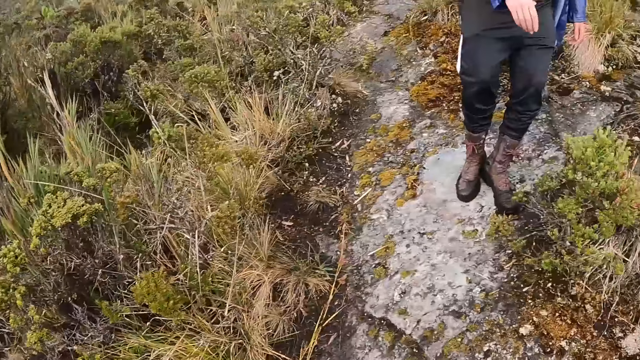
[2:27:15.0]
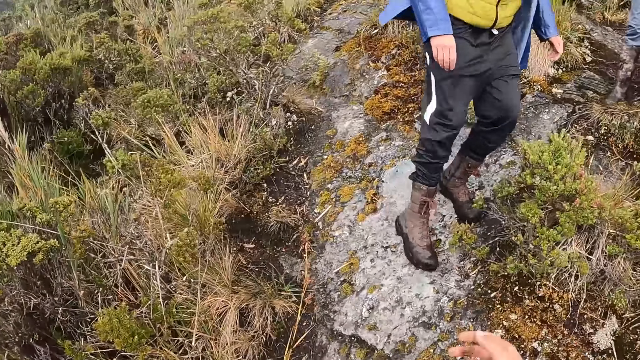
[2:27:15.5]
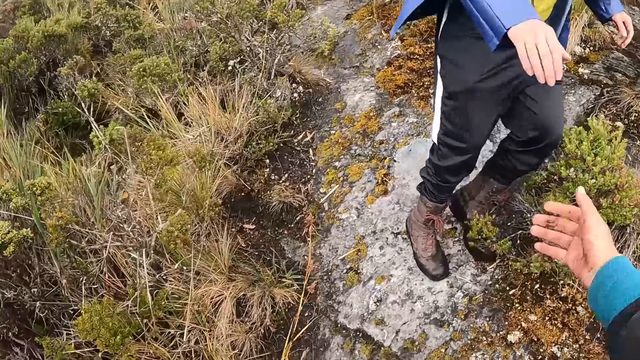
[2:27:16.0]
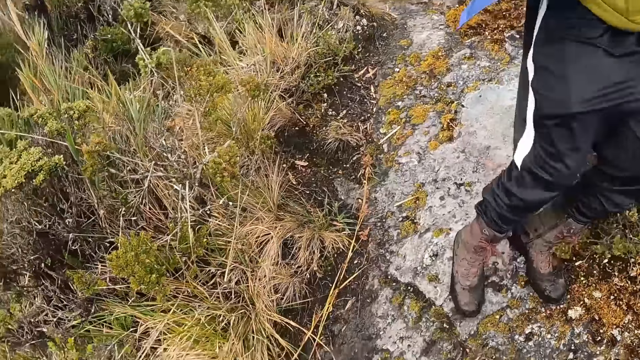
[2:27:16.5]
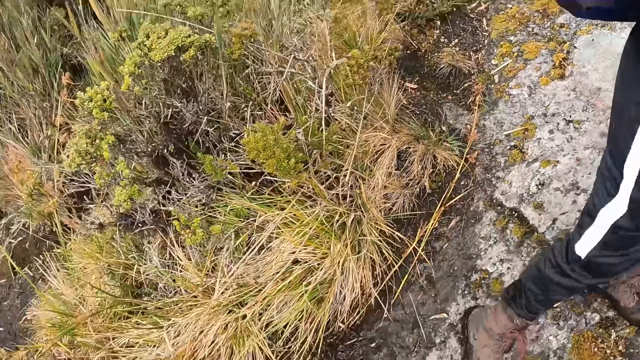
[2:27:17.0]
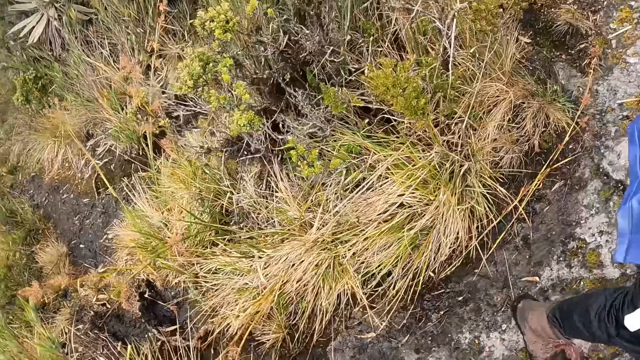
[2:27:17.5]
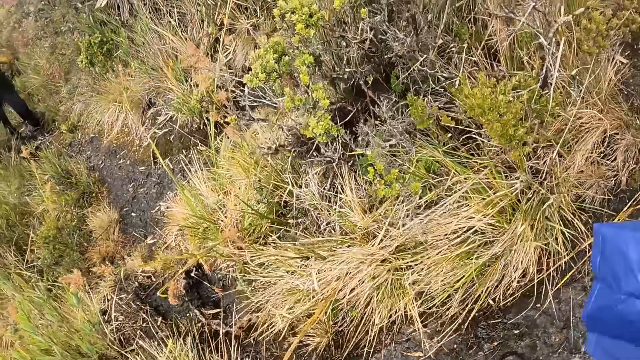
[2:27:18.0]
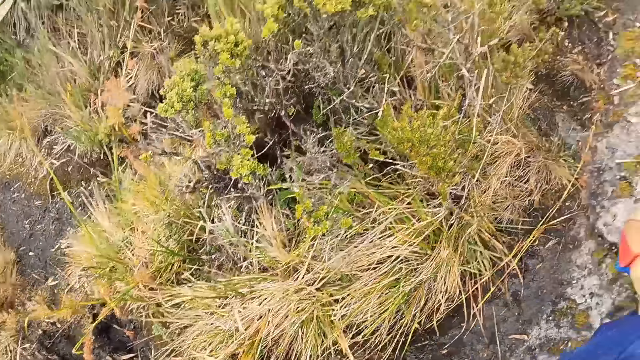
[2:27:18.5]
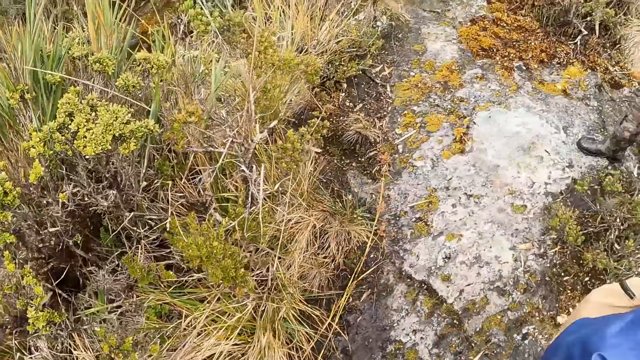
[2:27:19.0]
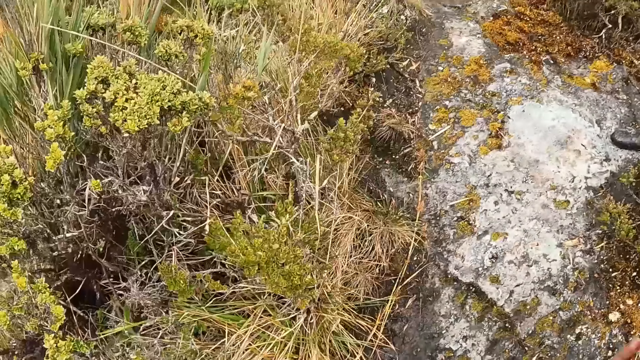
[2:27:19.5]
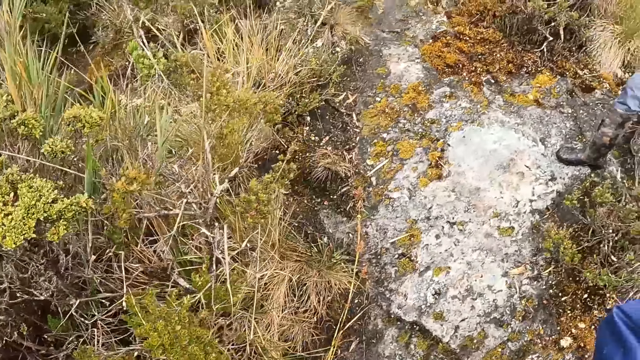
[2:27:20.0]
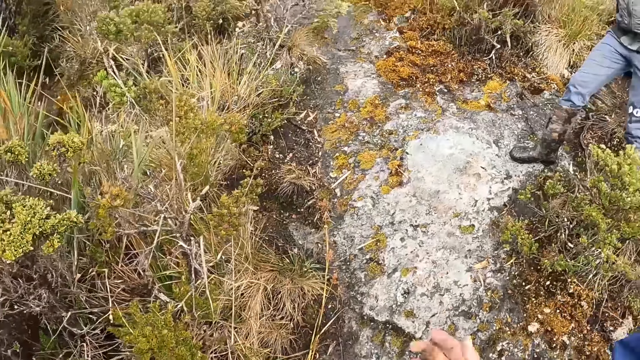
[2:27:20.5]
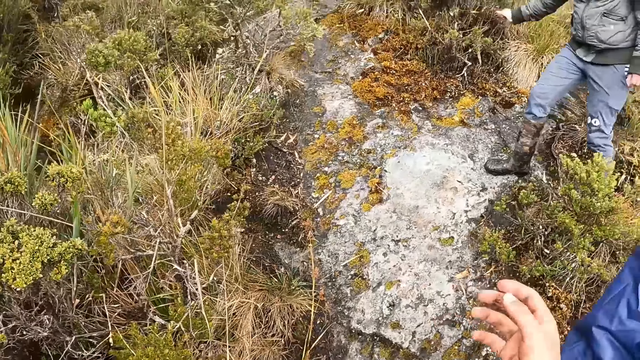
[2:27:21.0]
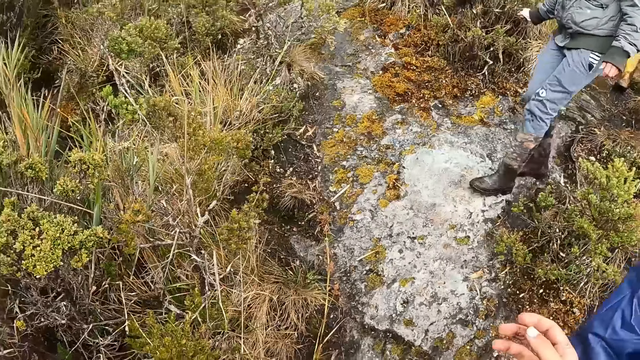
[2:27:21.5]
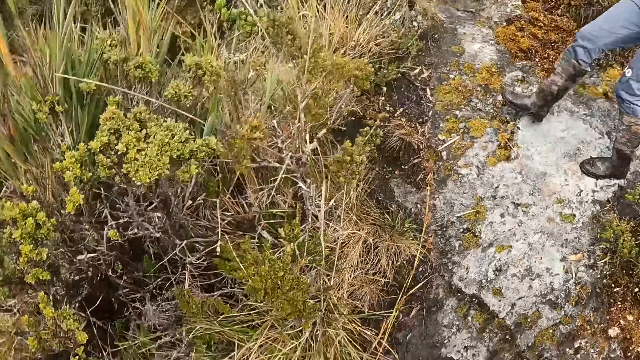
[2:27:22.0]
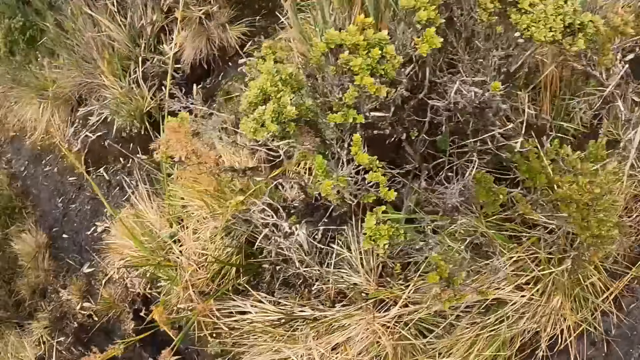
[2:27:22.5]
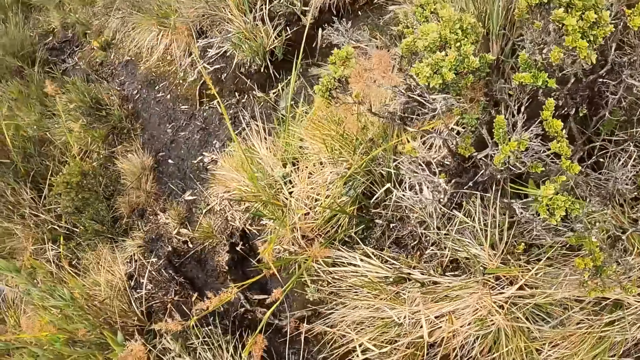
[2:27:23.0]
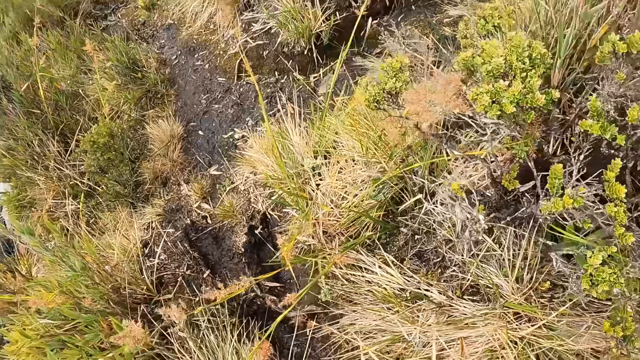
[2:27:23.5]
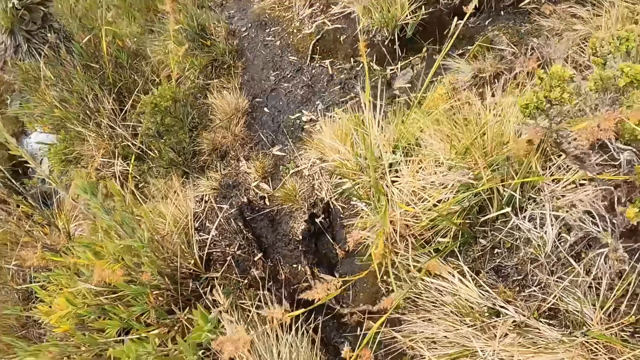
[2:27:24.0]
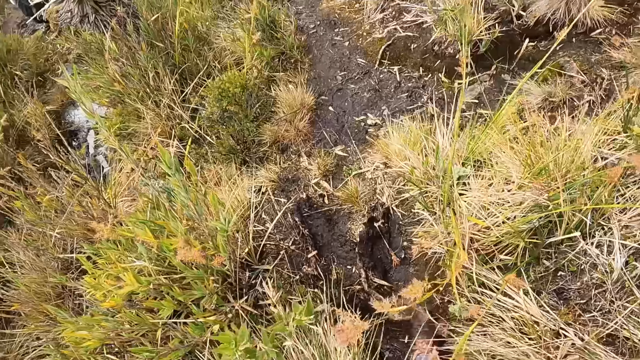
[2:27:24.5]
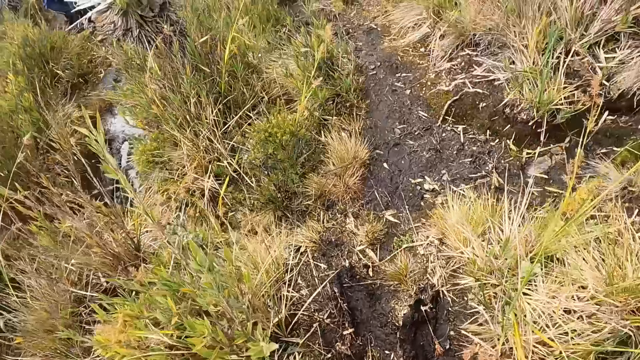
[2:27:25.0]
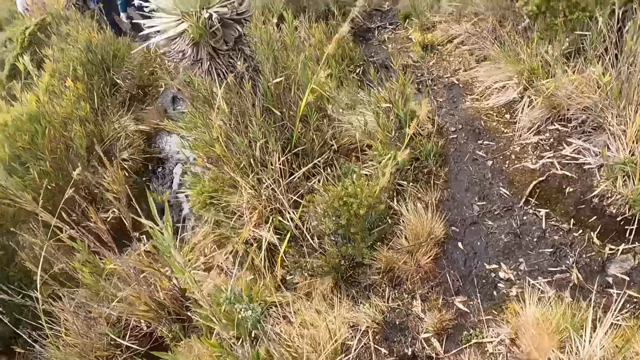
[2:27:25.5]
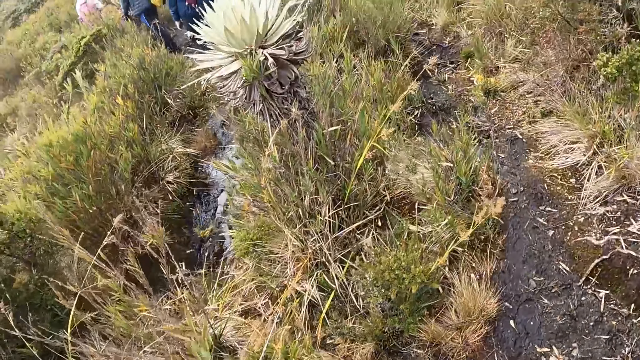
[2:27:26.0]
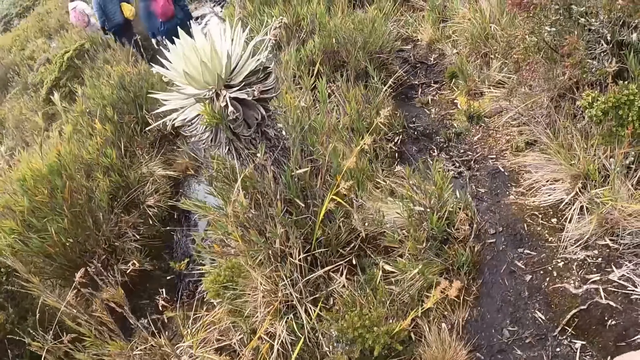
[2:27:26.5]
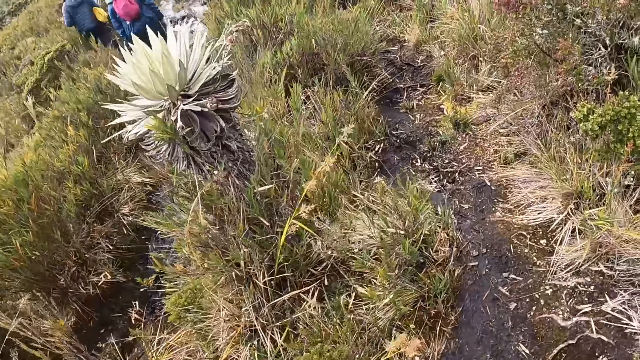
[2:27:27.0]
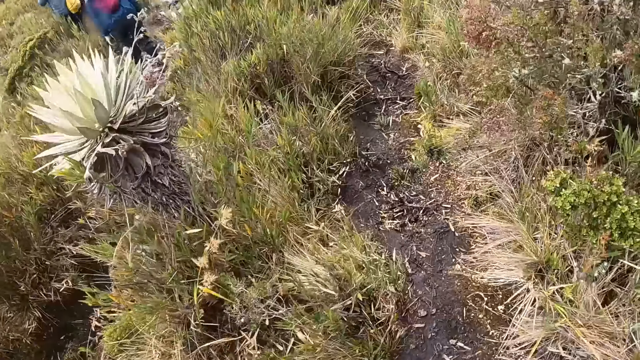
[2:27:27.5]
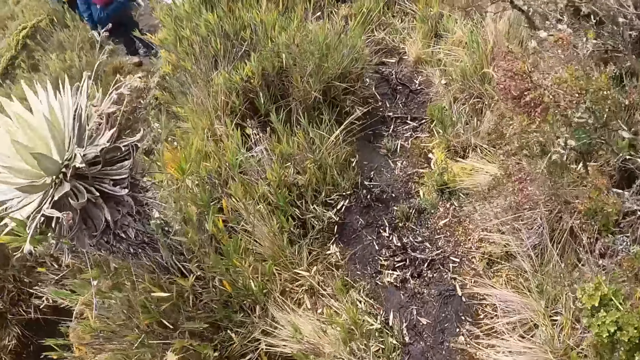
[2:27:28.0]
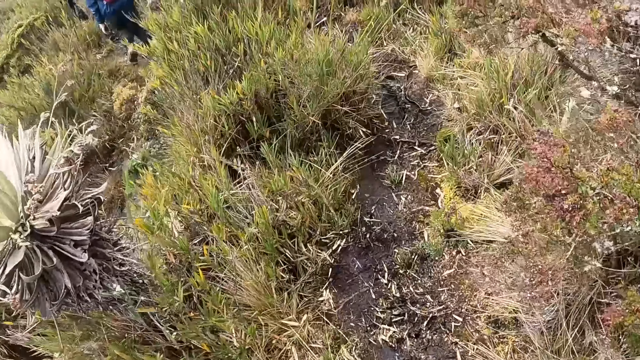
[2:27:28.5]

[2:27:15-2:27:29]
The camera wearer holds the right hand of a man with her right hand. She walks around.

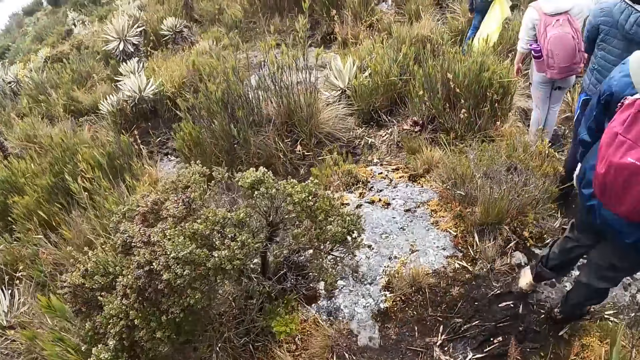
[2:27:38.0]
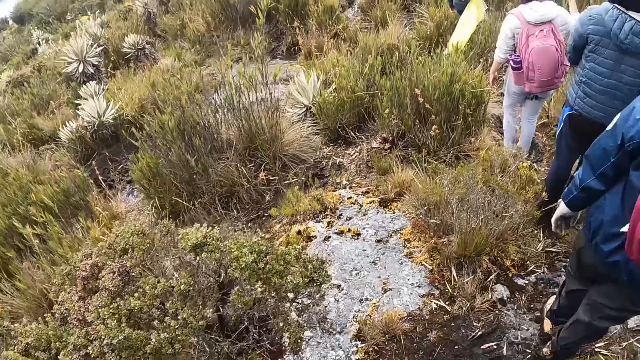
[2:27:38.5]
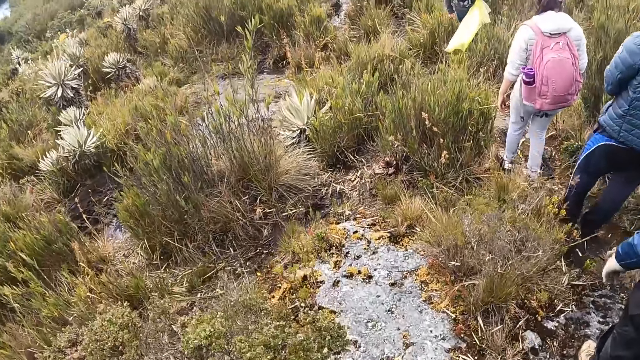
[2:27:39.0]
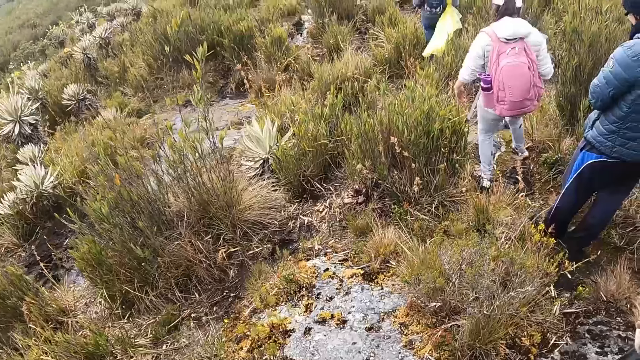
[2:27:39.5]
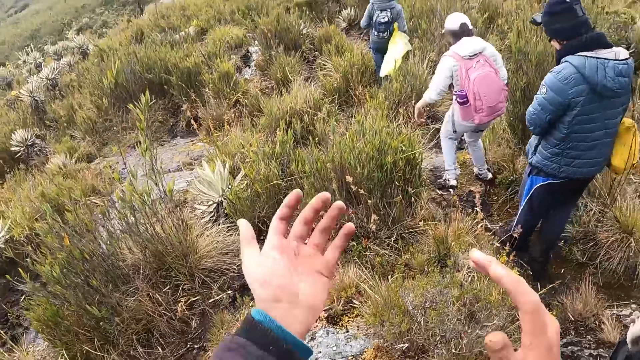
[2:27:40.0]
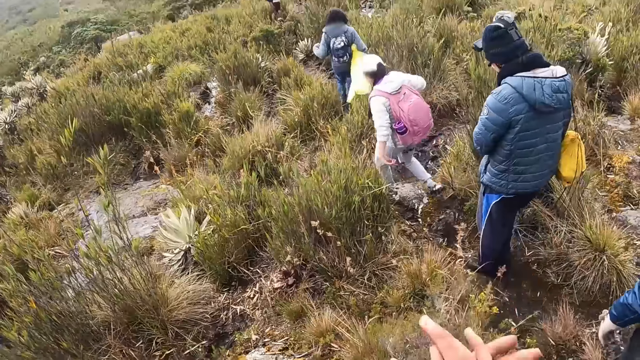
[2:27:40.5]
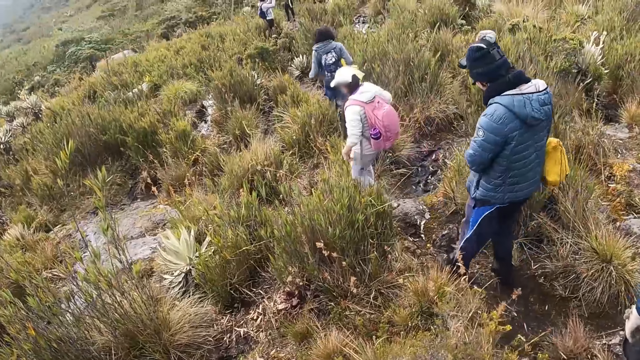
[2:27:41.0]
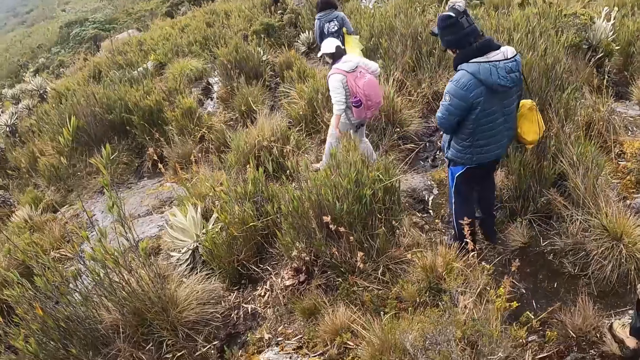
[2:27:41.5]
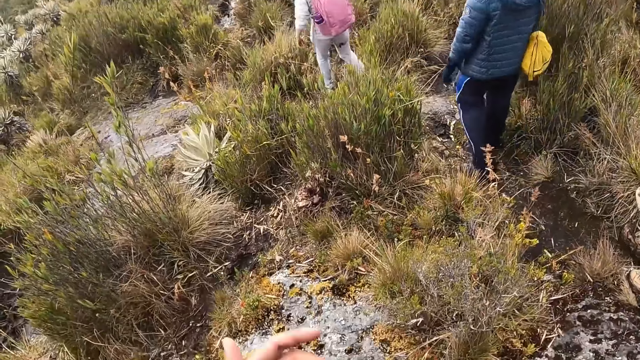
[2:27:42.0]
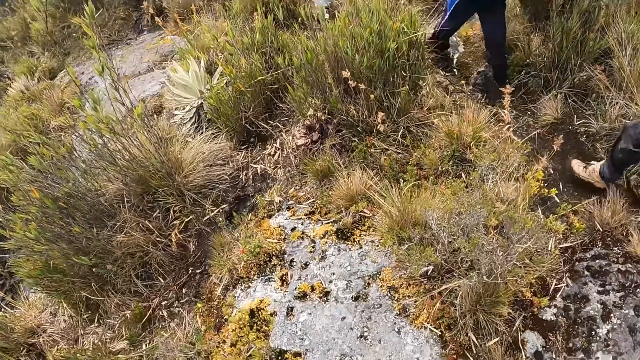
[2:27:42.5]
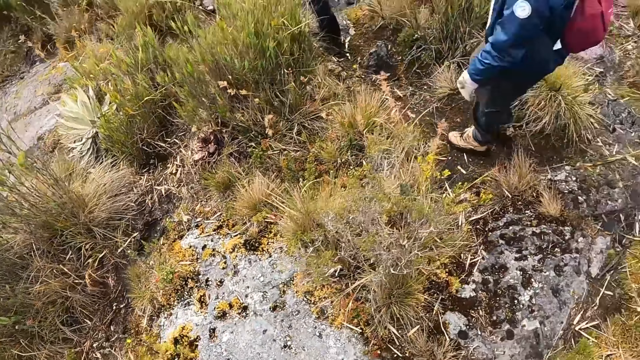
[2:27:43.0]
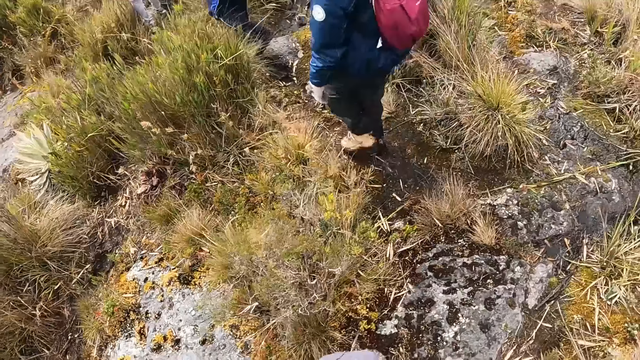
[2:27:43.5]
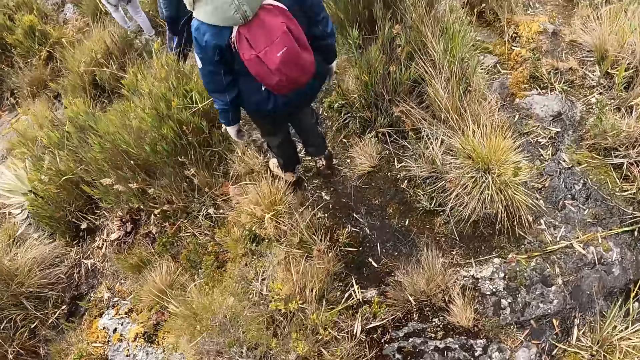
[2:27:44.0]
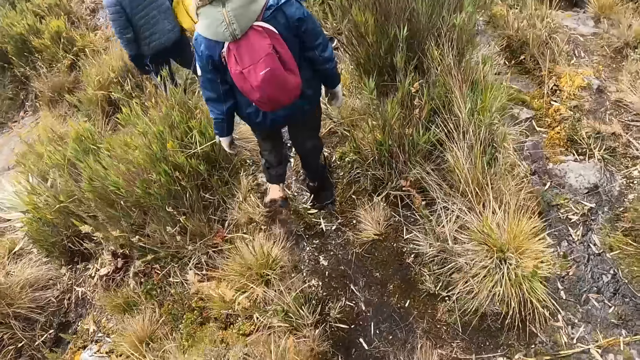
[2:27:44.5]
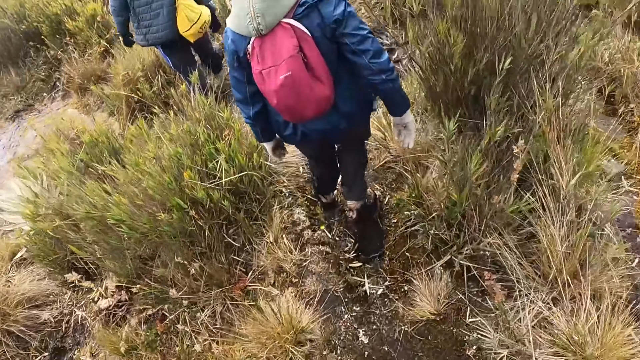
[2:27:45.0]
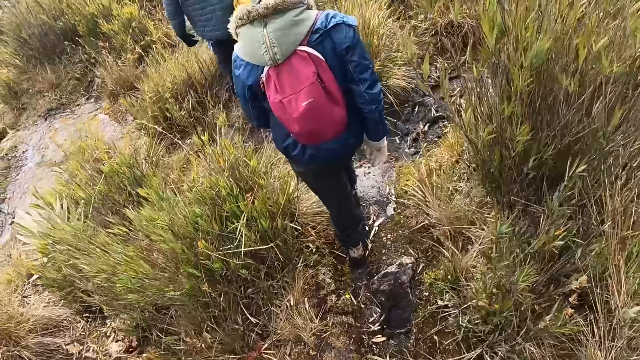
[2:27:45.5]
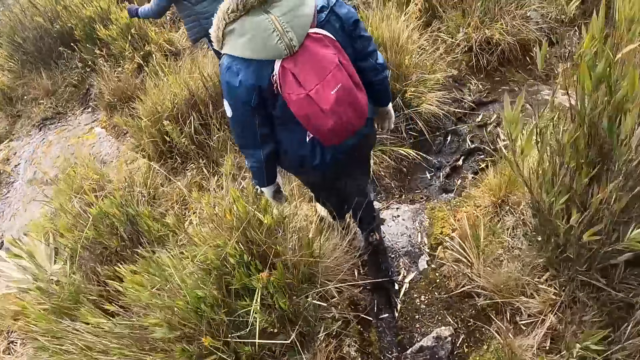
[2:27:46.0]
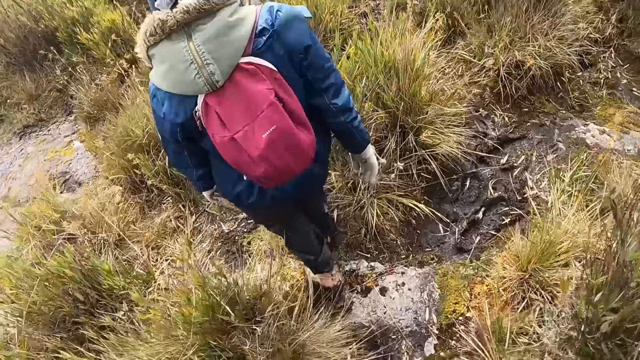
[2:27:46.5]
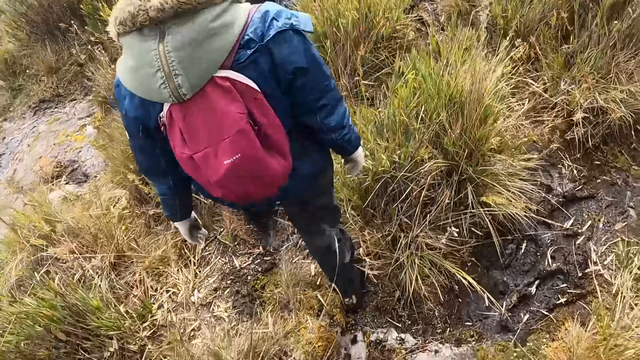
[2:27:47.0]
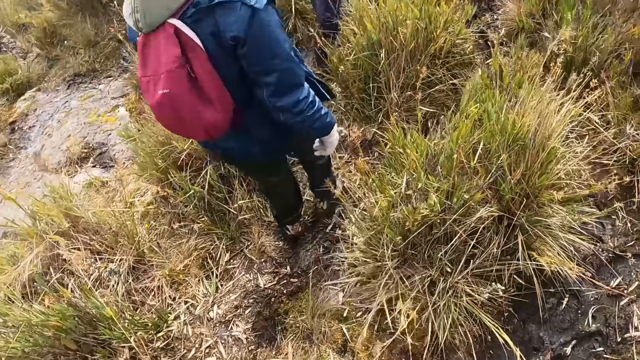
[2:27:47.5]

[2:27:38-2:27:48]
The camera wearer examines both her hands.
